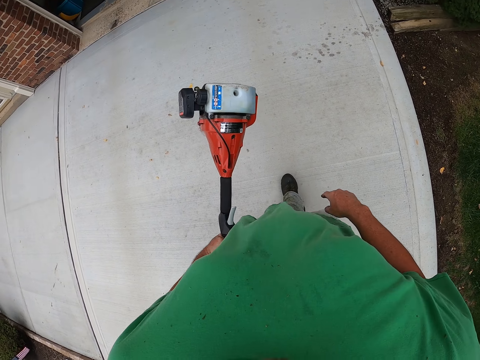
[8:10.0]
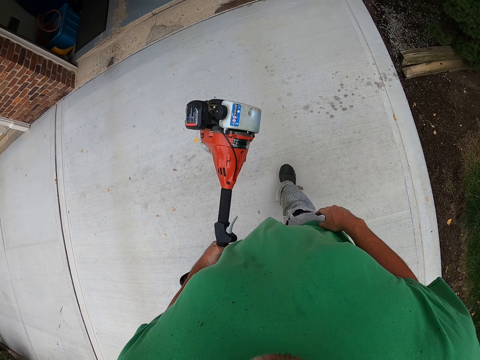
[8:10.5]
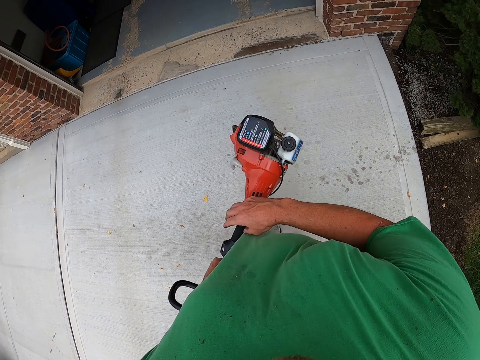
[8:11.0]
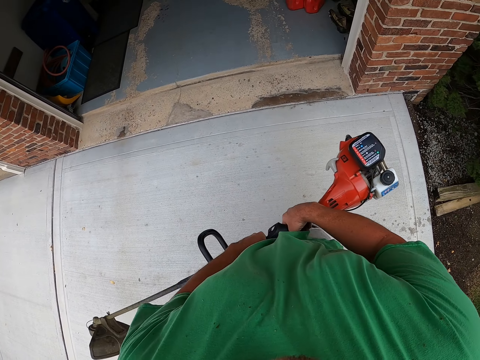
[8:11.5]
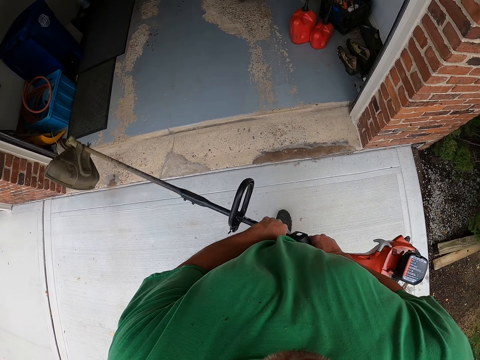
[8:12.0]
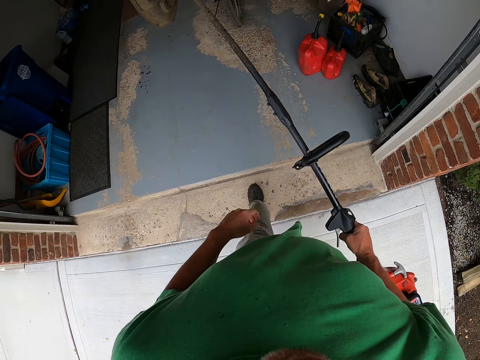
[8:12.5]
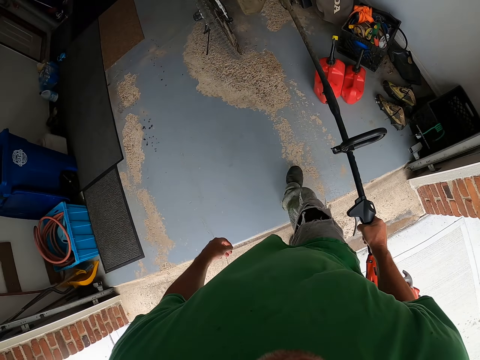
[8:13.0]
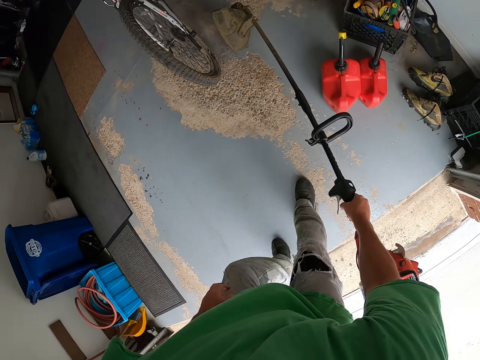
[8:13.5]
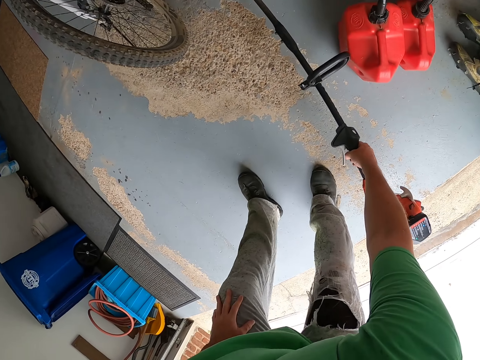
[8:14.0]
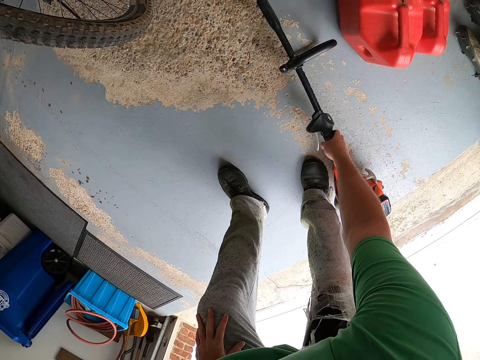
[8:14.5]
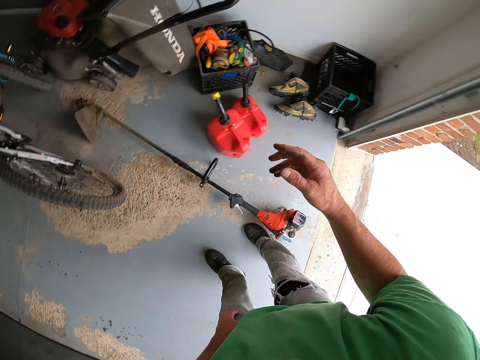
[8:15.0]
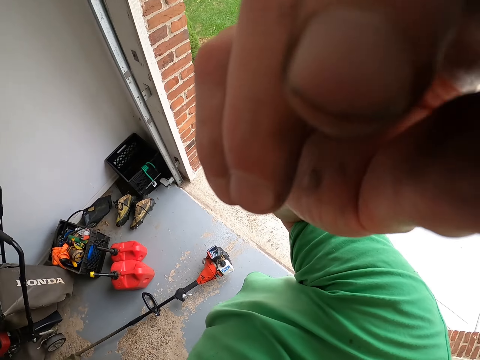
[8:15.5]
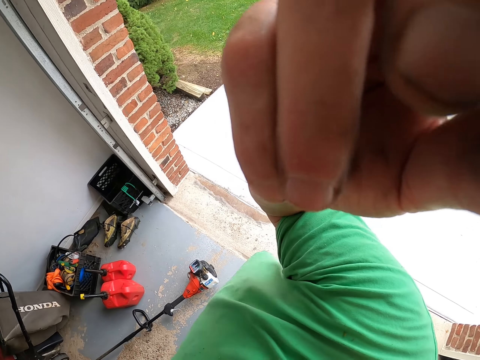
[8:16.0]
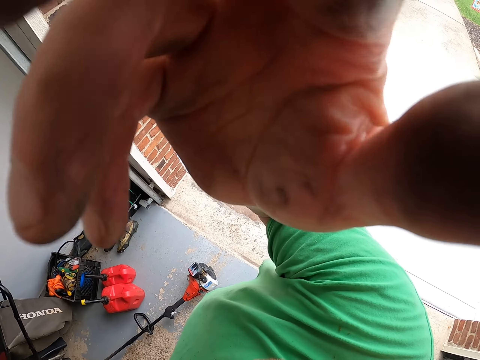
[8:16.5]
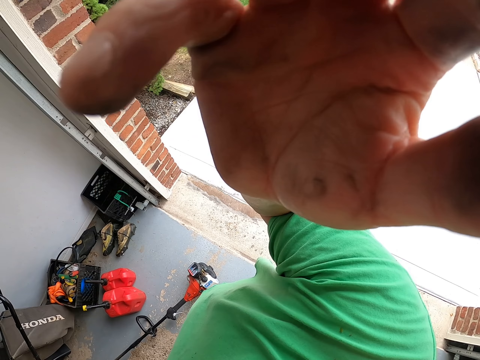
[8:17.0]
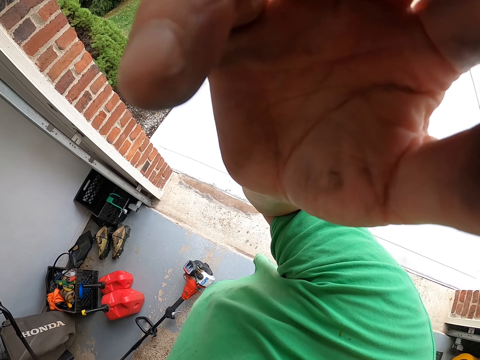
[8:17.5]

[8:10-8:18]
The camera wearer takes the trimmer from the left to the right hand. They put the grass mower on the ground. They touch the camera.
